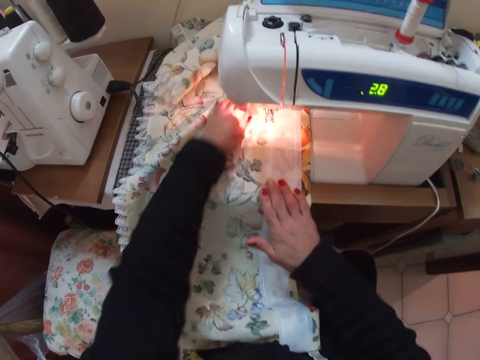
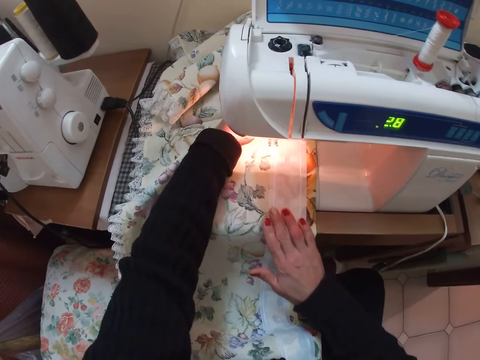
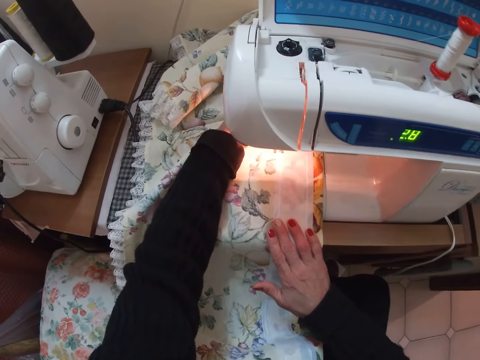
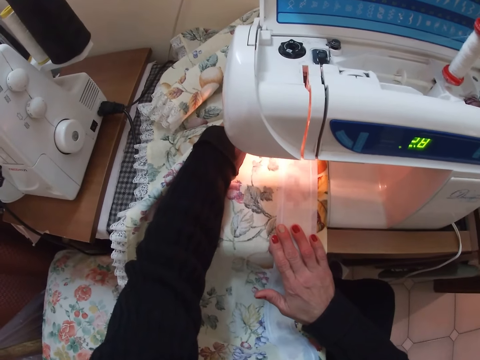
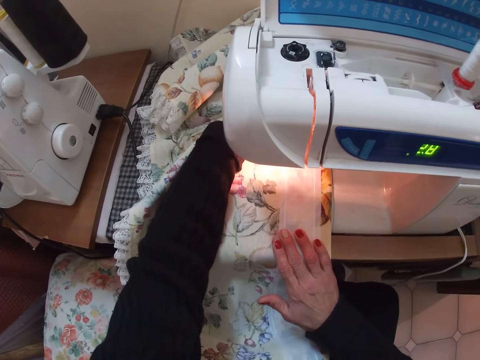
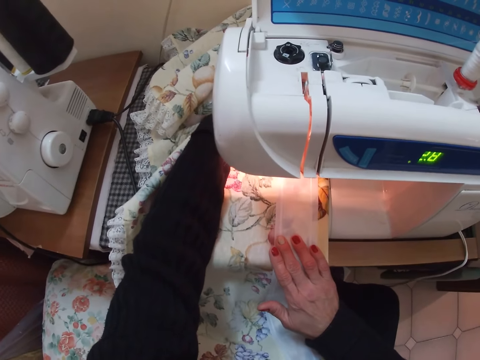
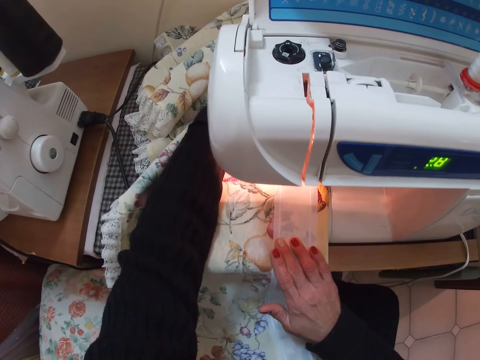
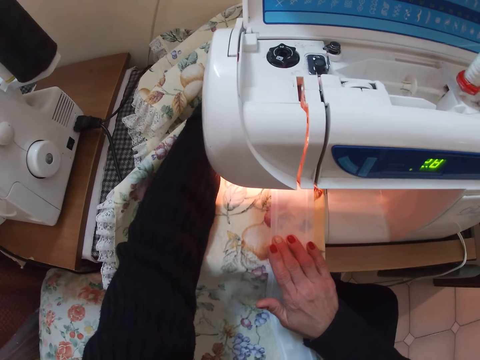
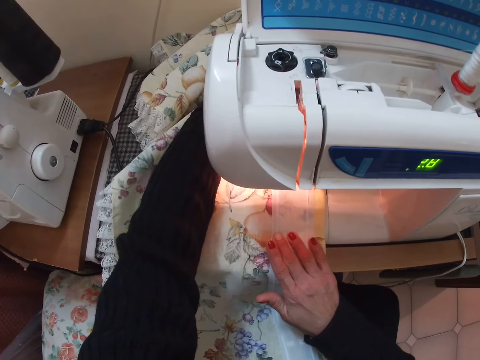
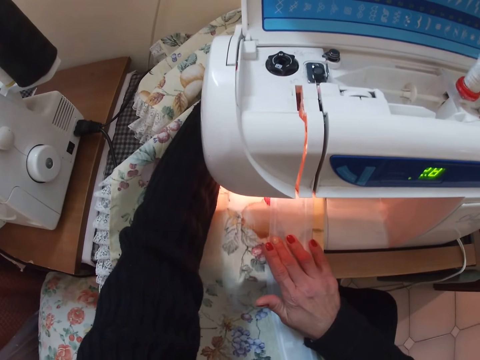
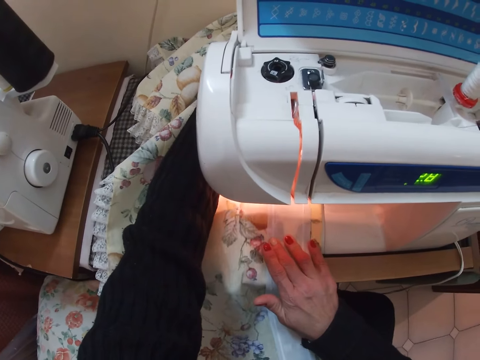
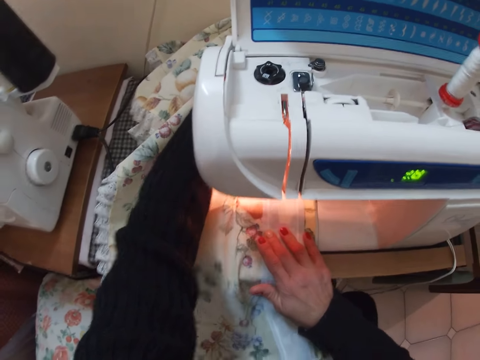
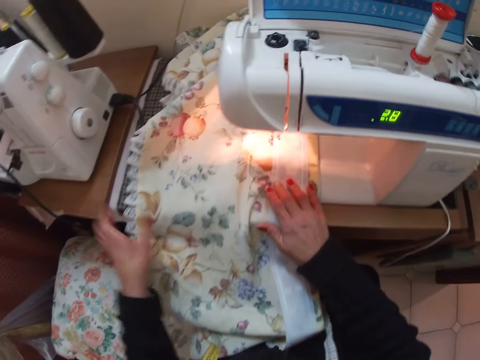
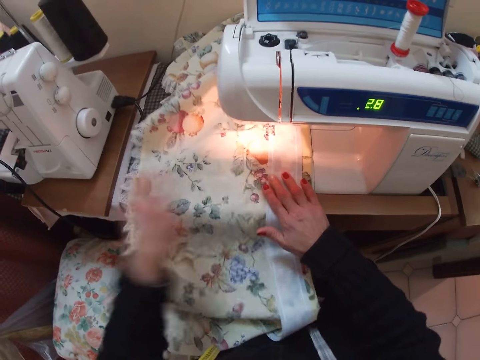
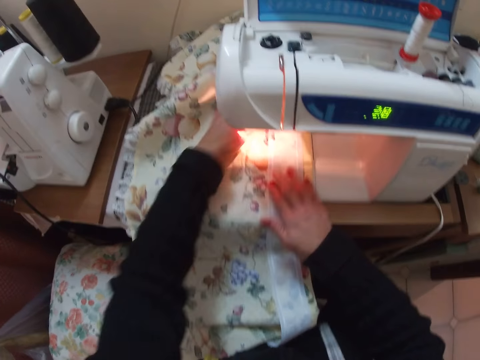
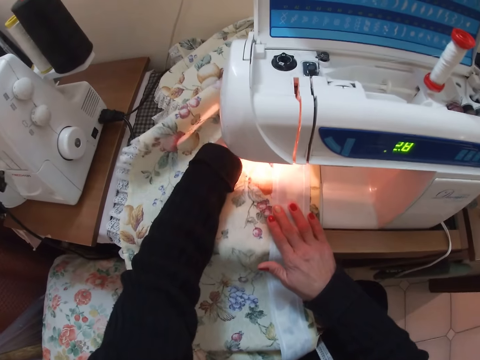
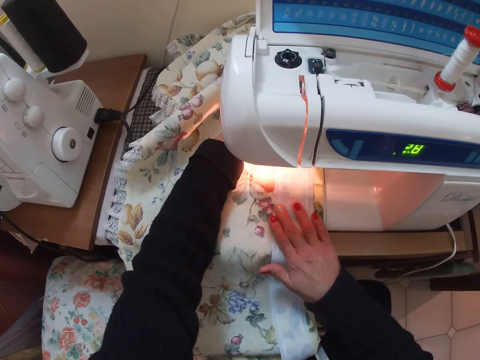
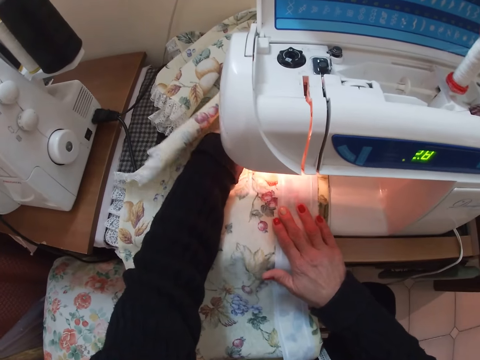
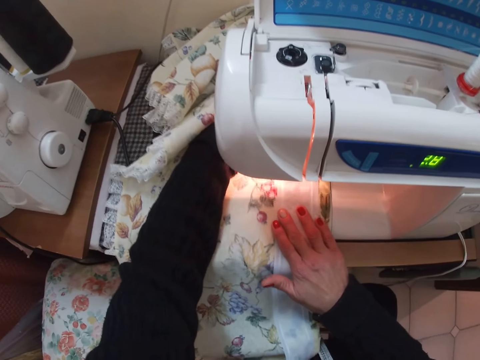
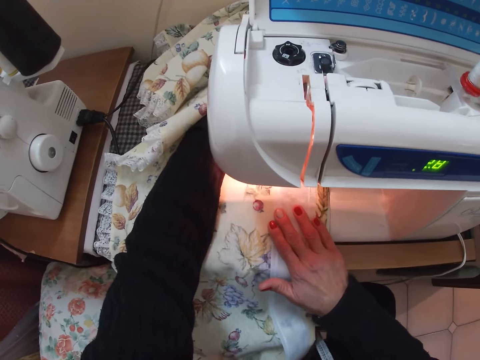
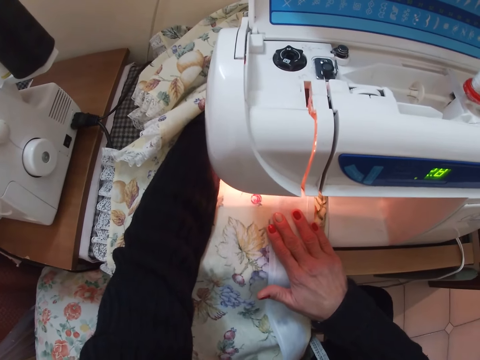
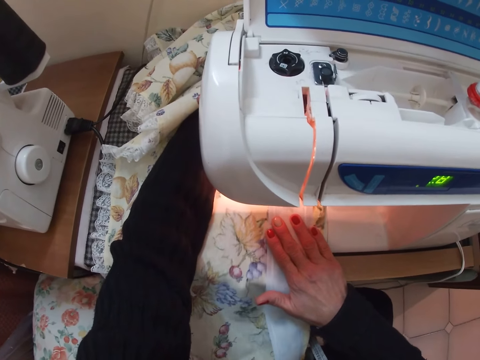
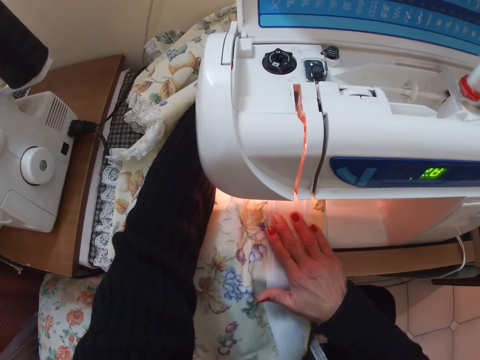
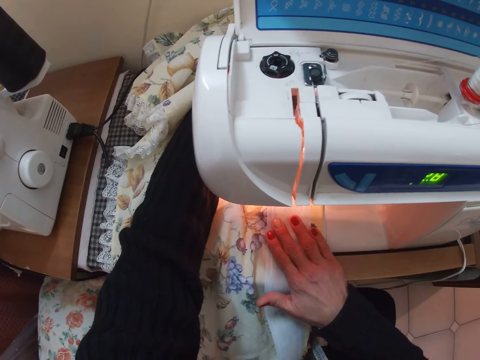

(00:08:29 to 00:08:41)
The camera wearer sews the fabric and the piece of cloth with the sewing machine. They adjust the cloth. They sew the cloth with the sewing machine.

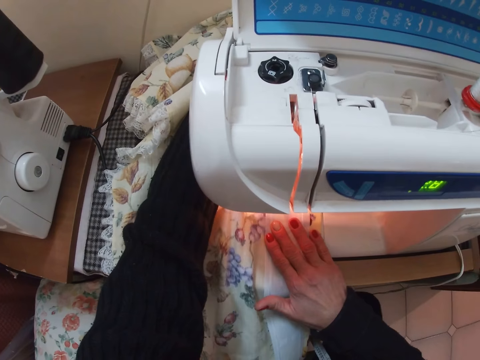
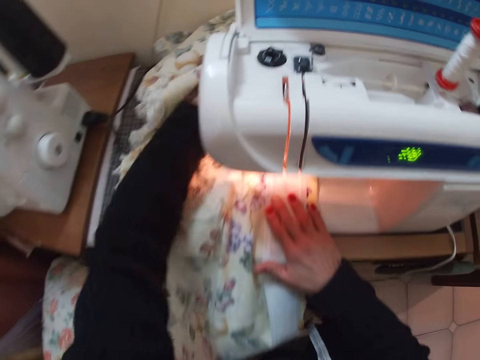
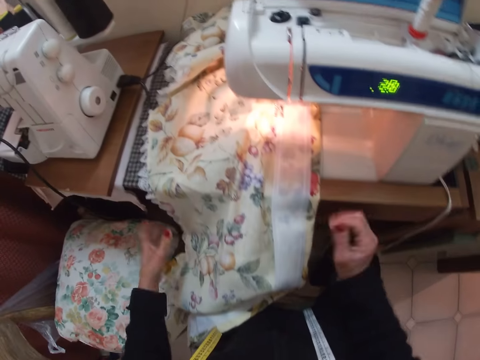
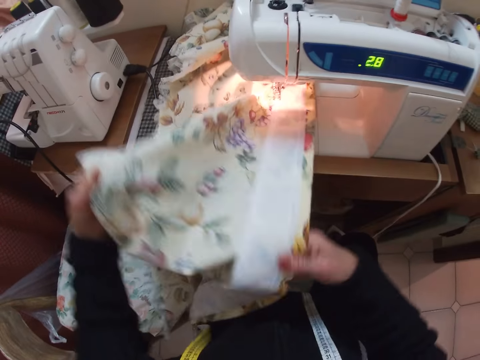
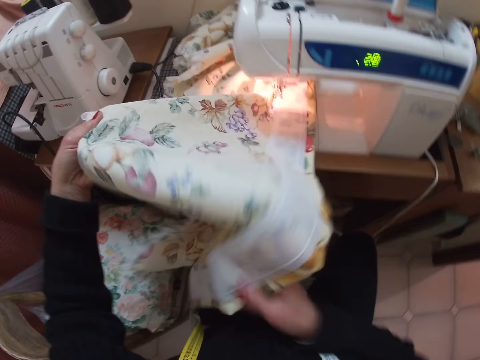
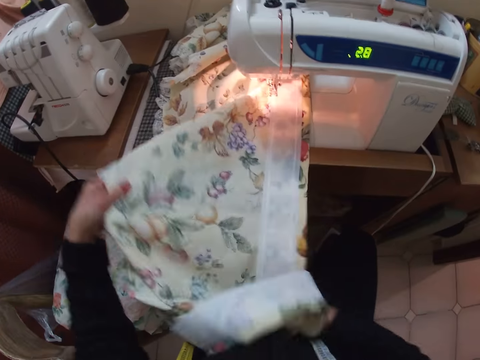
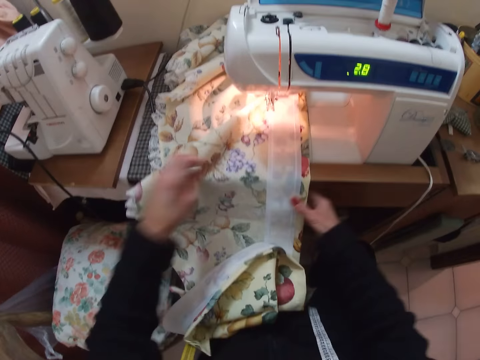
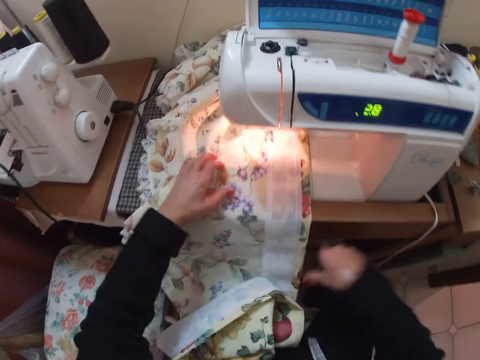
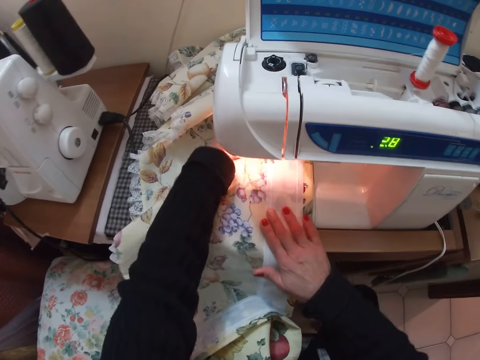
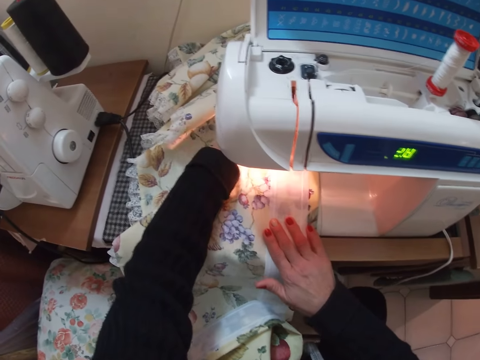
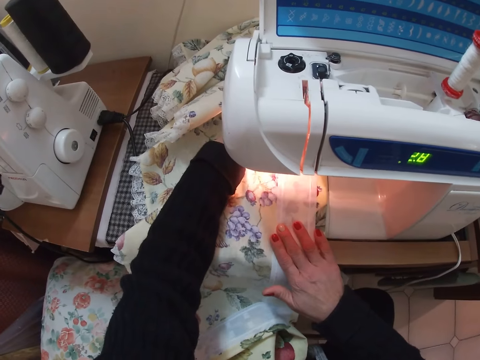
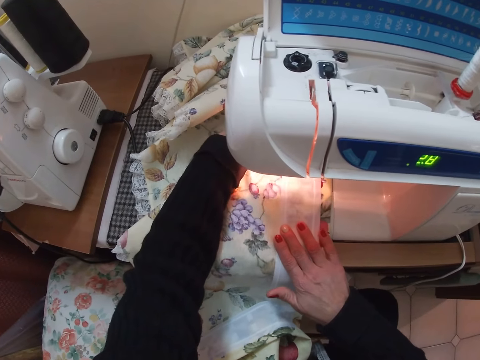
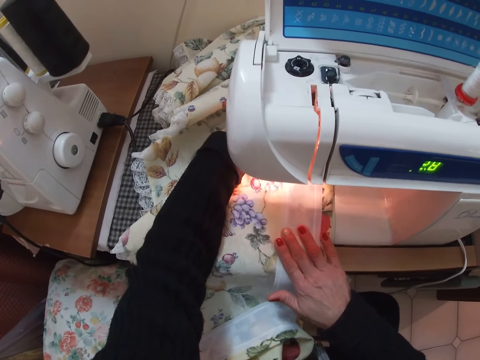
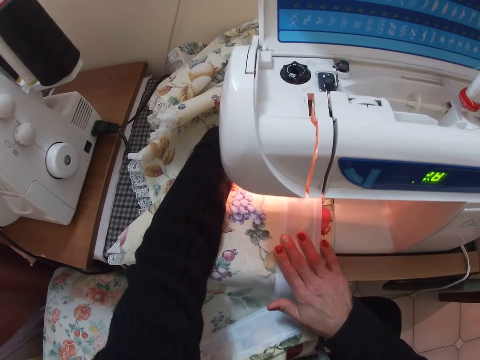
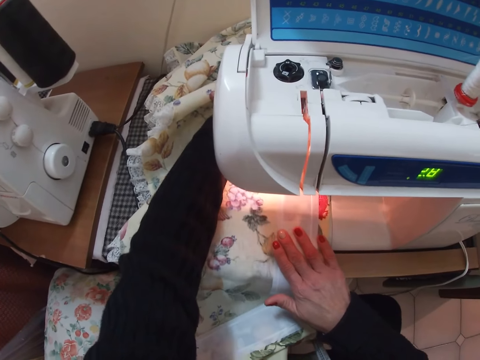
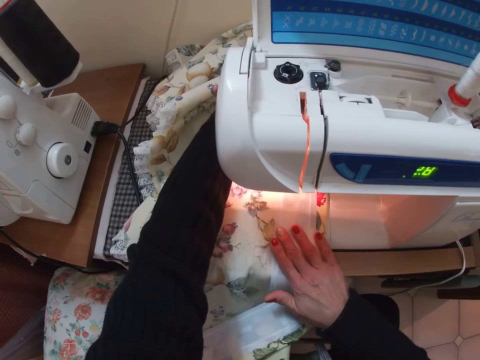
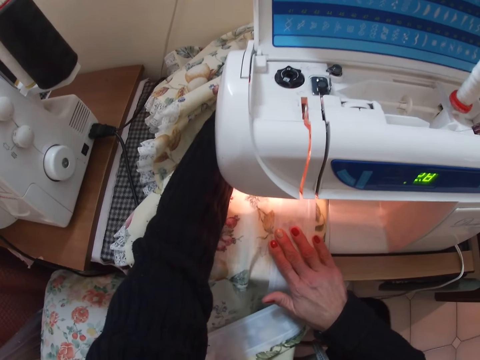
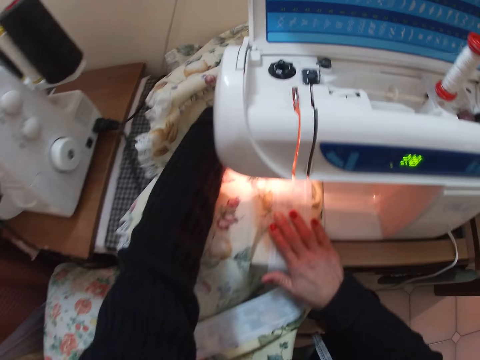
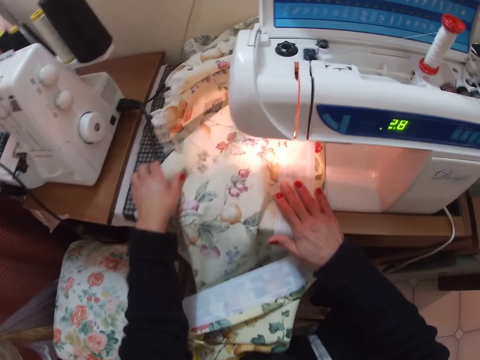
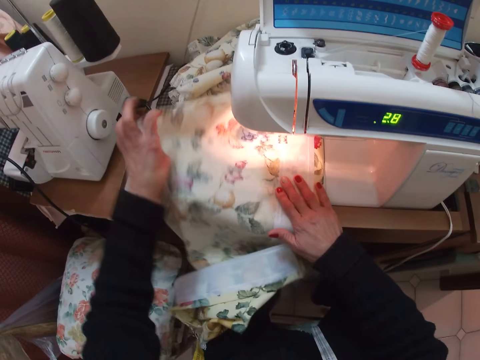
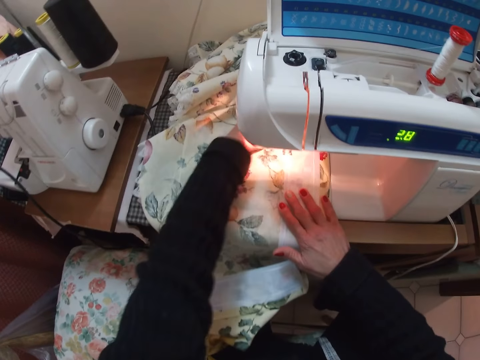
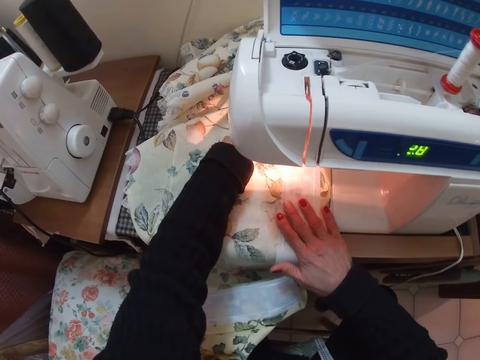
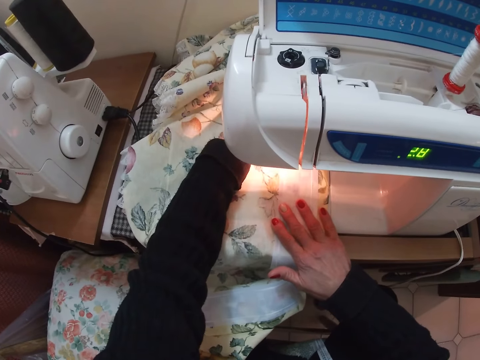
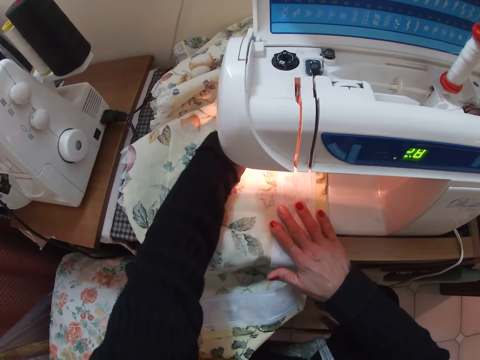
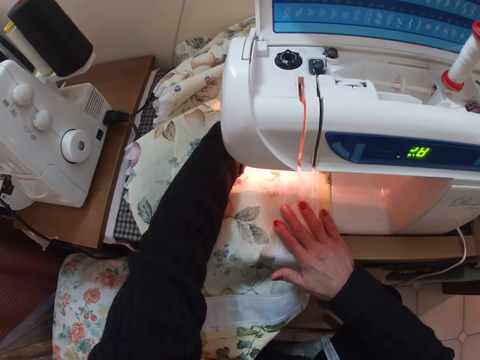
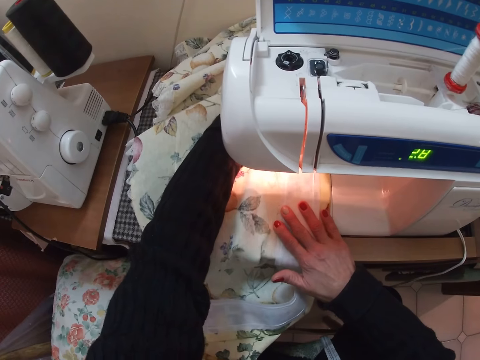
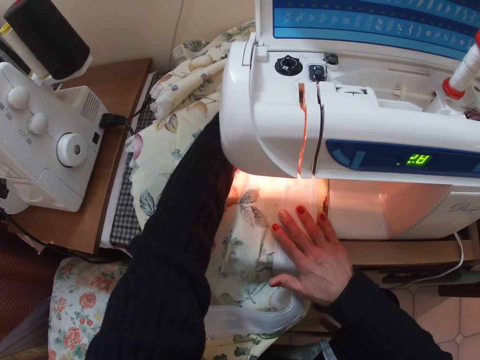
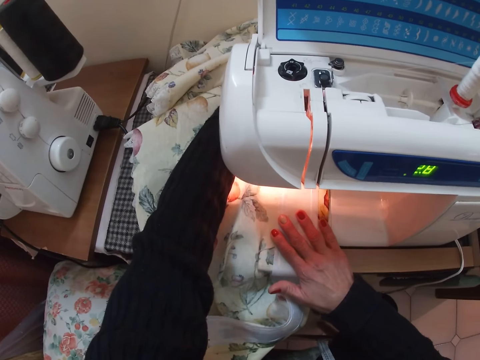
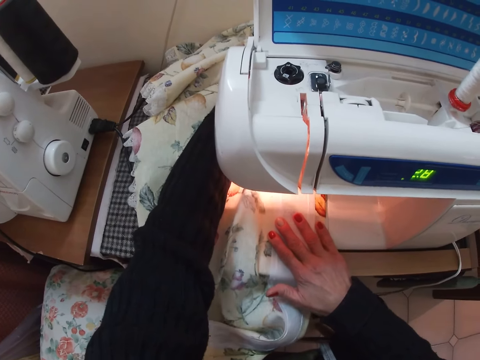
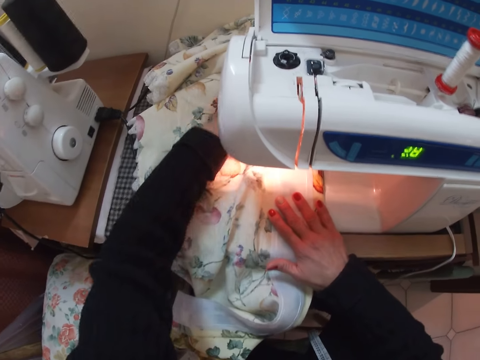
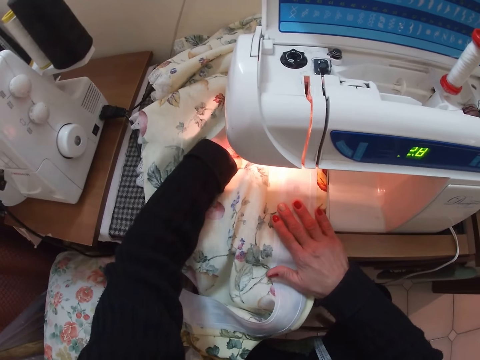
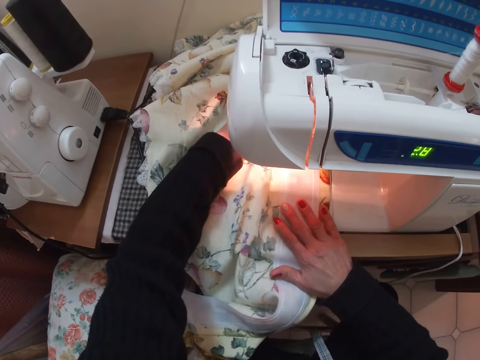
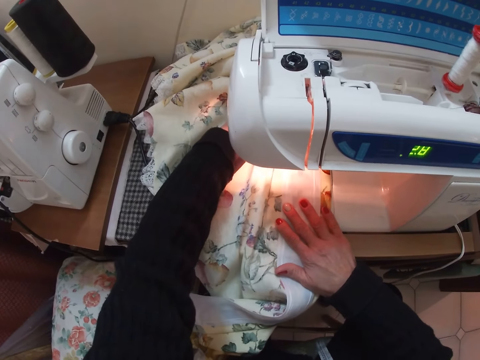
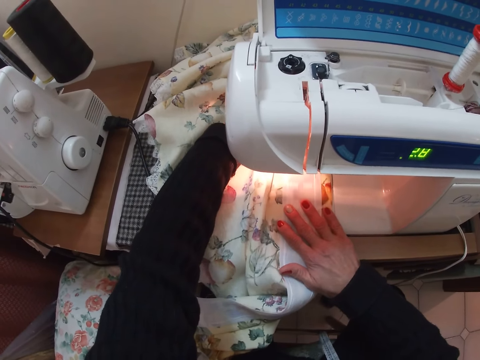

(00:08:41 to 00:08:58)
The camera wearer straightens the fabric with both her hands. She sews the fabric and the piece of cloth with the sewing machine. She straightens the fabric with her left hand. She sews the fabric and the piece of cloth with the sewing machine.
